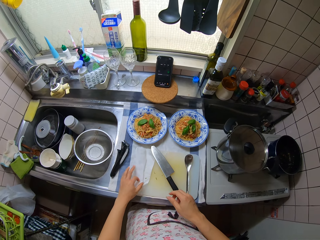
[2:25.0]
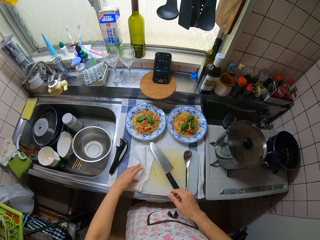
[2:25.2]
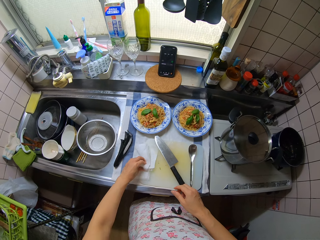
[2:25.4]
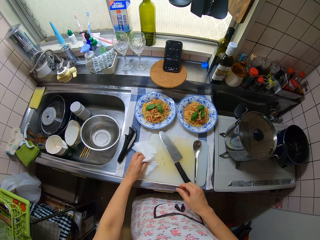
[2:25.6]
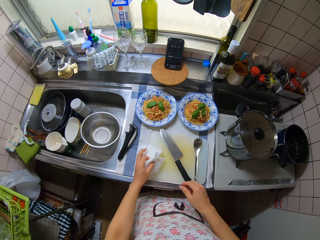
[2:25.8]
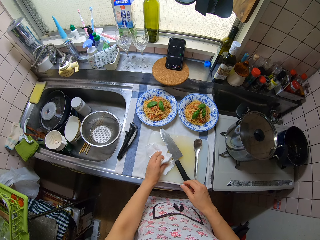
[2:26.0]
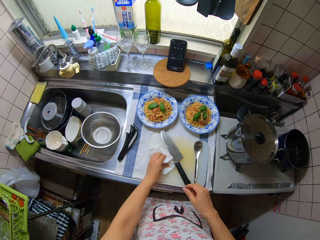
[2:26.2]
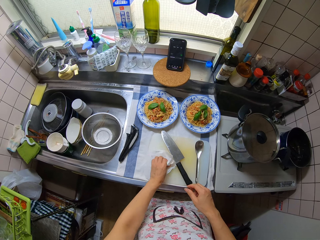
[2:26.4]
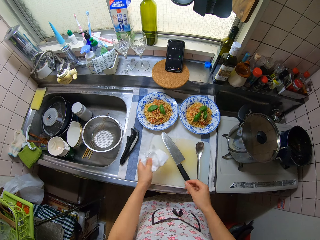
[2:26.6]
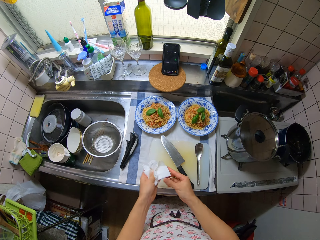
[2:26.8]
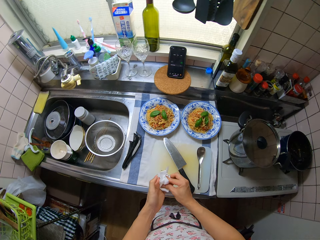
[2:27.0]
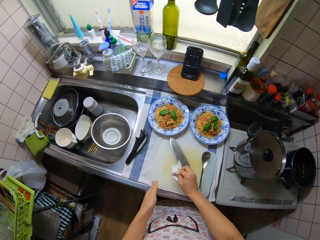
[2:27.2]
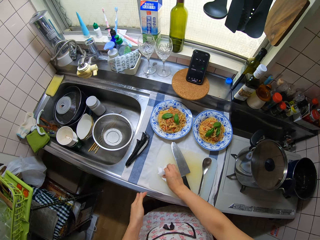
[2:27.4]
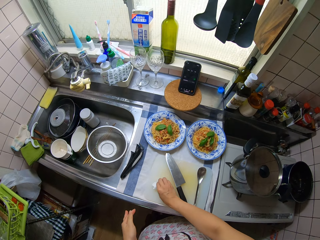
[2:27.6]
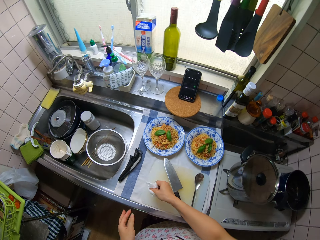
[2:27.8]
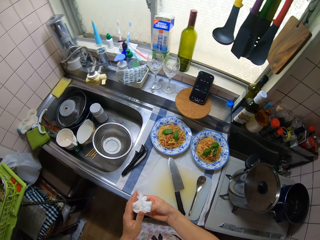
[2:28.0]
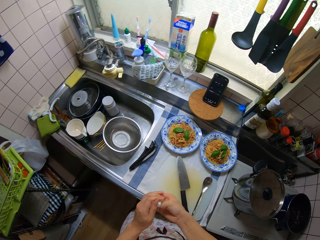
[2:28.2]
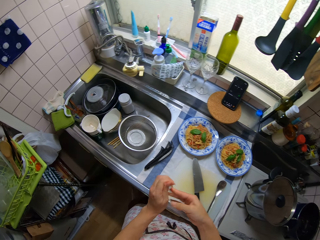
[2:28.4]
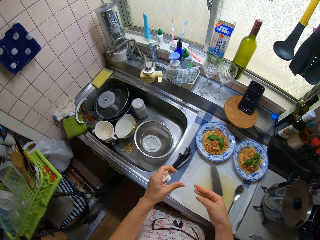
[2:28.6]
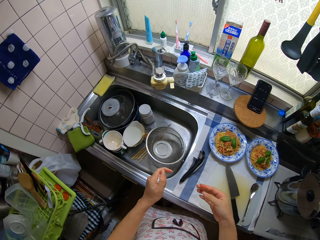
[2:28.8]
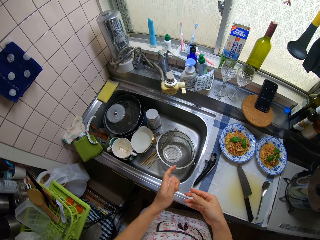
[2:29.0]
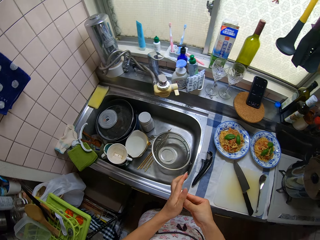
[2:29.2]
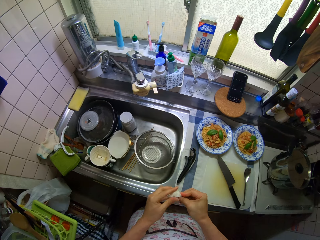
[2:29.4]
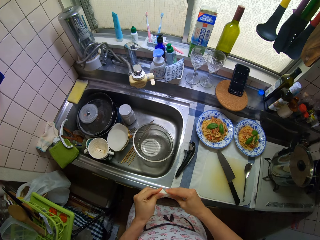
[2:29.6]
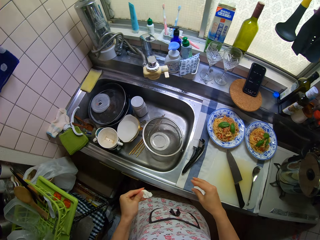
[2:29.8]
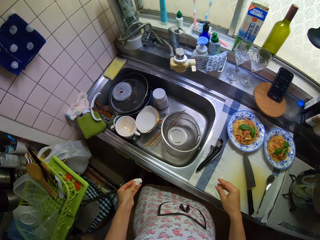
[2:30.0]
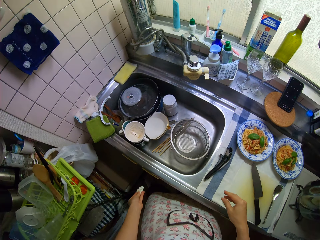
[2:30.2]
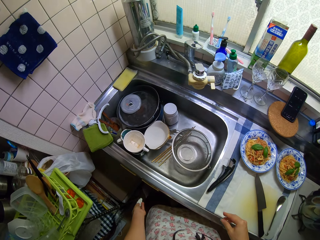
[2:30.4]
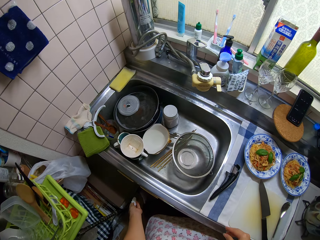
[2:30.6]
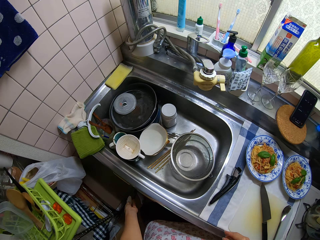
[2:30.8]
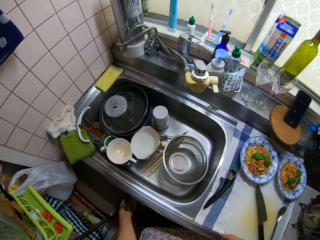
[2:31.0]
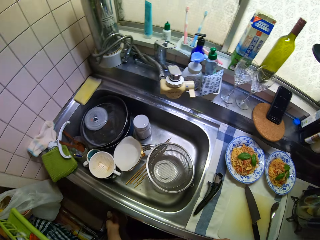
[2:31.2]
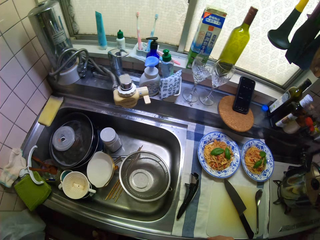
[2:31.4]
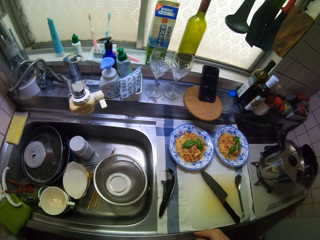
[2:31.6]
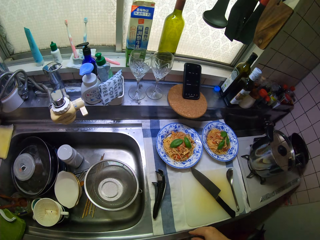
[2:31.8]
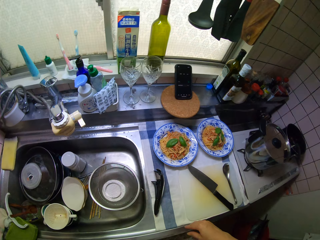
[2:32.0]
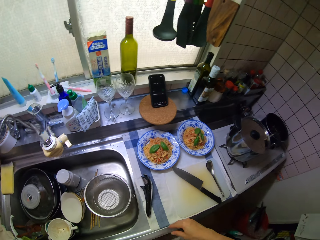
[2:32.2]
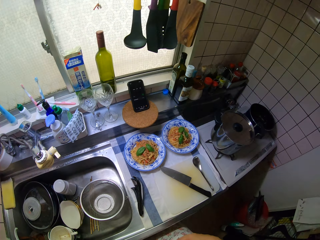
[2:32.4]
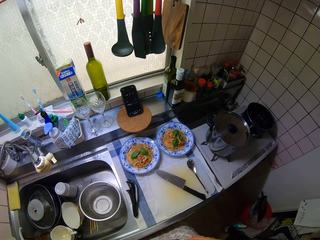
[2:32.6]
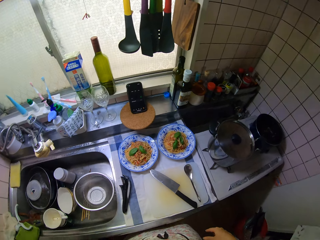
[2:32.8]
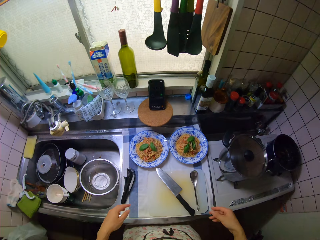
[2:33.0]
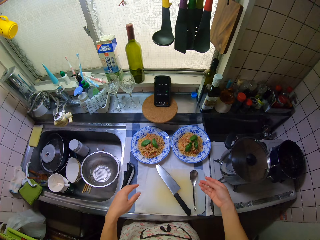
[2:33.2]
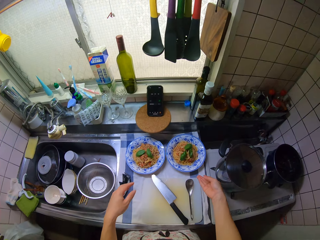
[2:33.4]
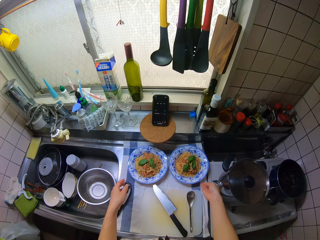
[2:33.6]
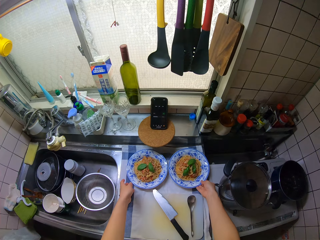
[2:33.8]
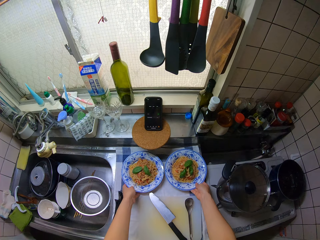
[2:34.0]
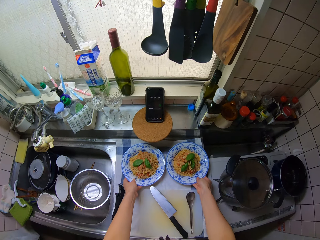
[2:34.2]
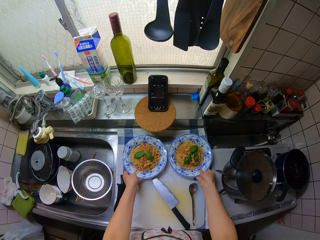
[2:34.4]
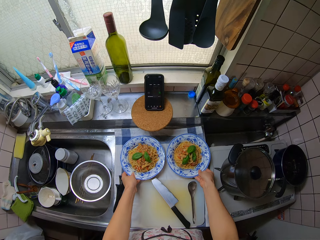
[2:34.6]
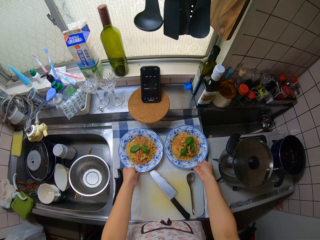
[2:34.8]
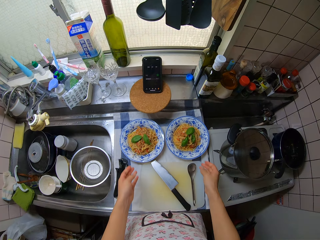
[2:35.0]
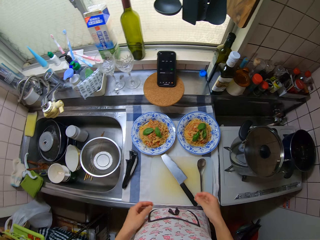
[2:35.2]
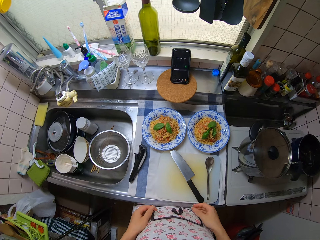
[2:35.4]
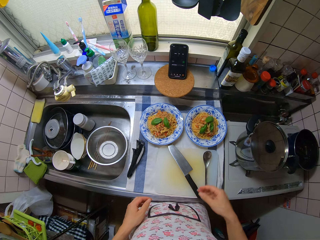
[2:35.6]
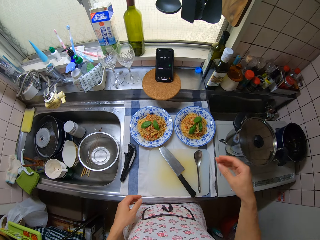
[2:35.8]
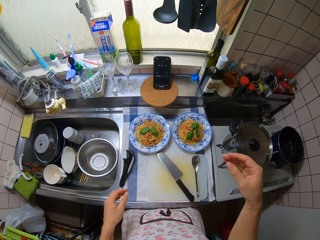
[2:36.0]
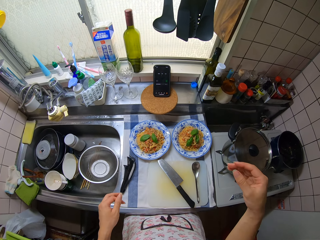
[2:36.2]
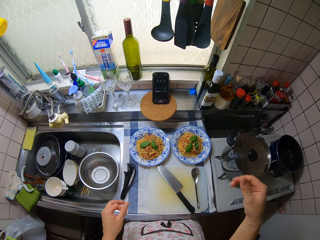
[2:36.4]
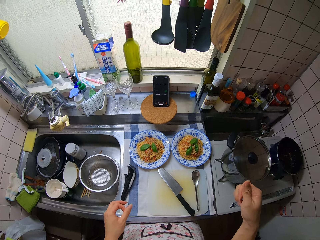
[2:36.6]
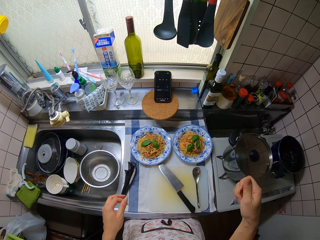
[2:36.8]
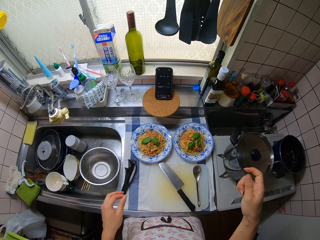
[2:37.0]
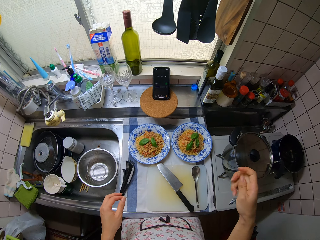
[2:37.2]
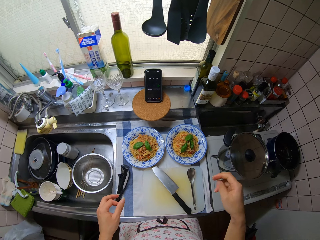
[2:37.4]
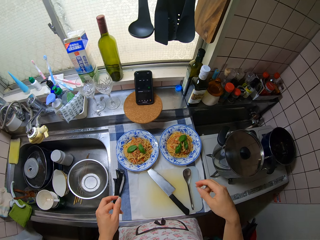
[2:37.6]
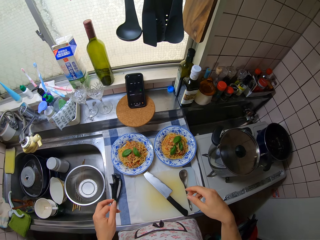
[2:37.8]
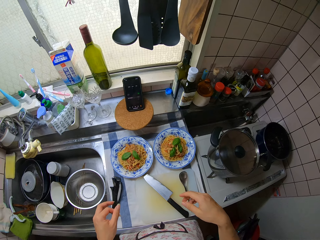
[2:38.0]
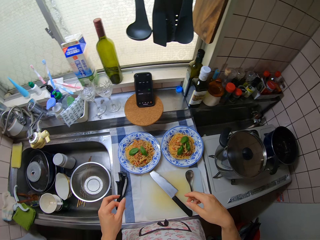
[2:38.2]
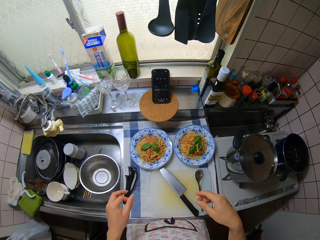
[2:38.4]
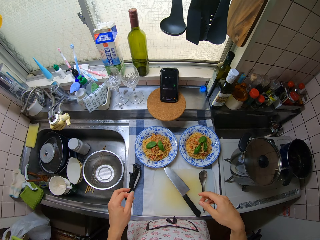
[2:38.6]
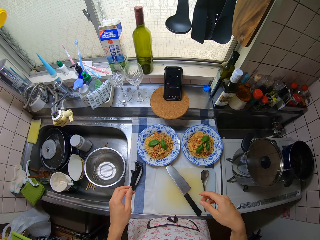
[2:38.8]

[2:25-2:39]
The camera wearer takes the tissue paper from the table. They fold the paper. They pick the petioles on the cutting board with the tissue paper. They pick the mint leaf pieces with the paper. They squeeze the tissue paper. They pick the mint leaf pieces with the paper again. They trash the tissue paper aside. They adjust the two plates of spaghetti on the table. They move their hands.

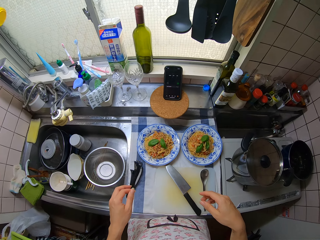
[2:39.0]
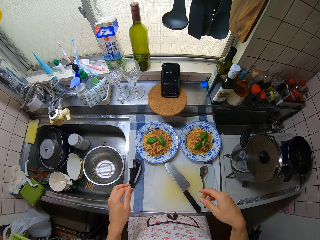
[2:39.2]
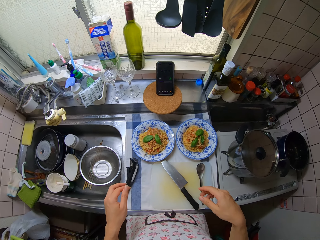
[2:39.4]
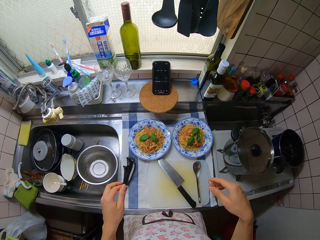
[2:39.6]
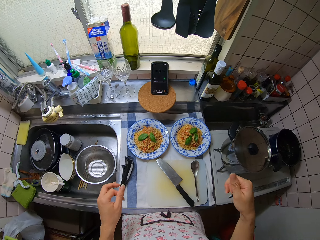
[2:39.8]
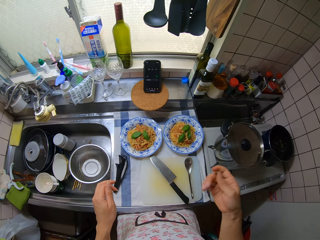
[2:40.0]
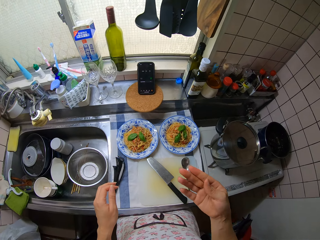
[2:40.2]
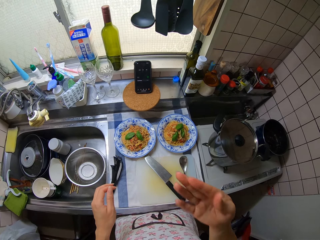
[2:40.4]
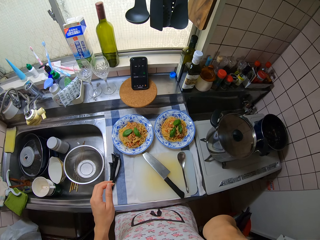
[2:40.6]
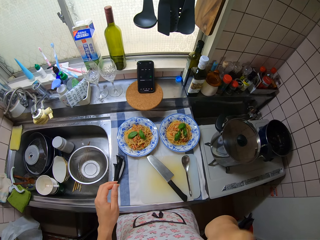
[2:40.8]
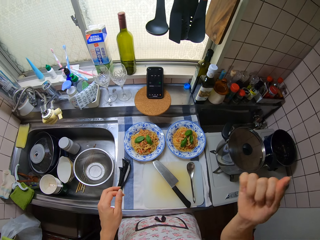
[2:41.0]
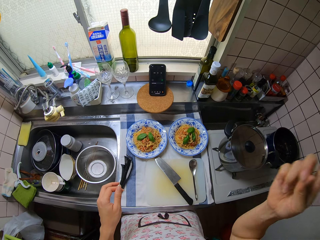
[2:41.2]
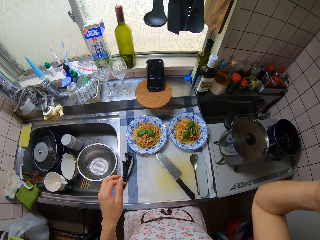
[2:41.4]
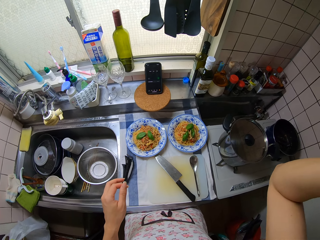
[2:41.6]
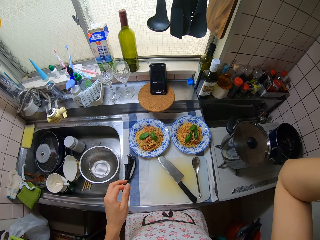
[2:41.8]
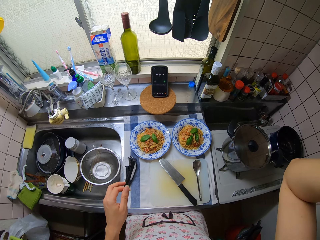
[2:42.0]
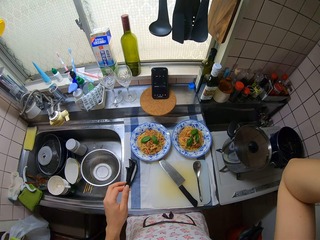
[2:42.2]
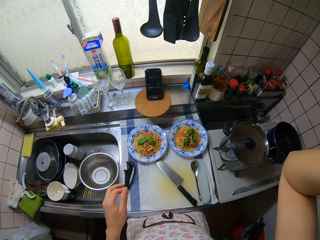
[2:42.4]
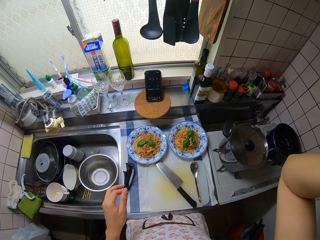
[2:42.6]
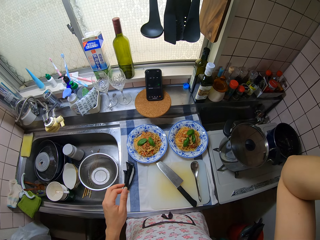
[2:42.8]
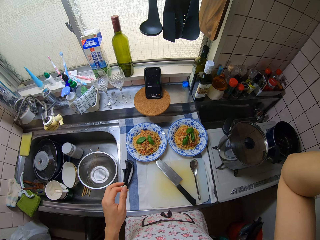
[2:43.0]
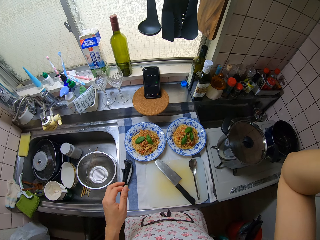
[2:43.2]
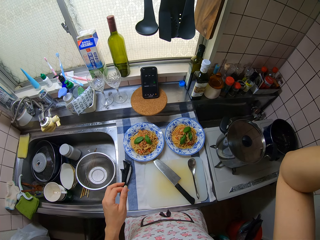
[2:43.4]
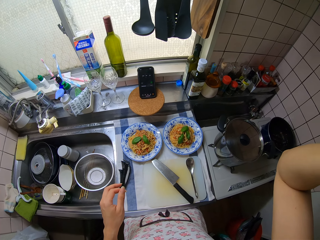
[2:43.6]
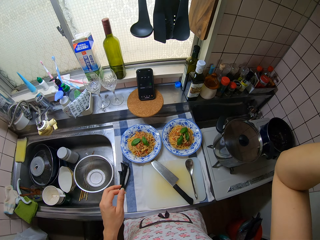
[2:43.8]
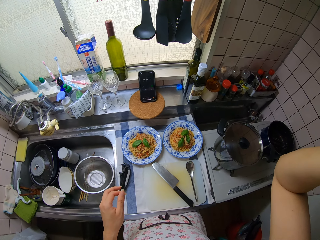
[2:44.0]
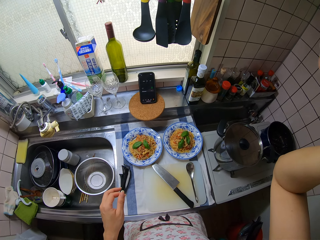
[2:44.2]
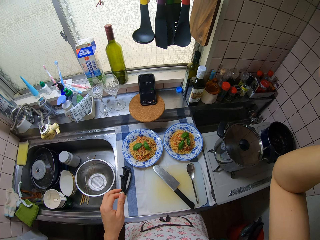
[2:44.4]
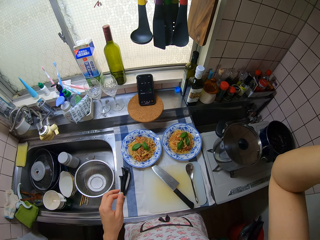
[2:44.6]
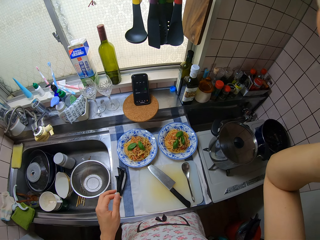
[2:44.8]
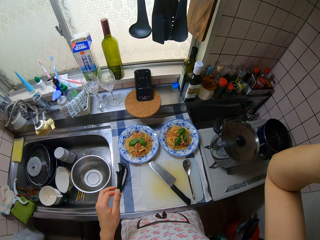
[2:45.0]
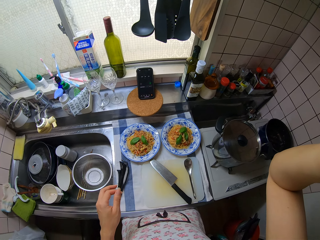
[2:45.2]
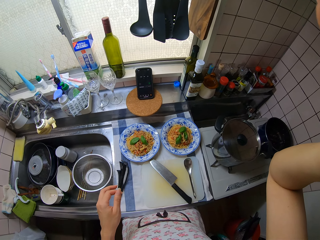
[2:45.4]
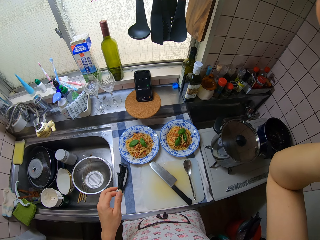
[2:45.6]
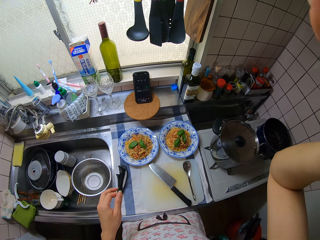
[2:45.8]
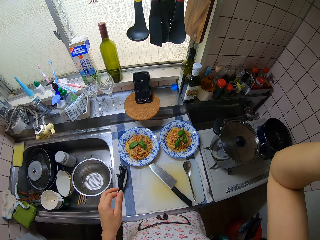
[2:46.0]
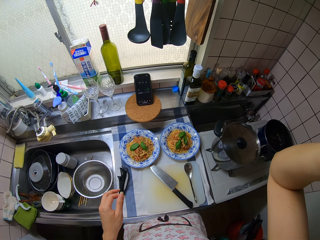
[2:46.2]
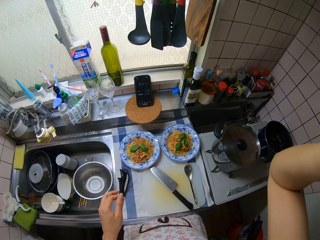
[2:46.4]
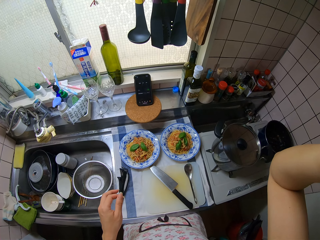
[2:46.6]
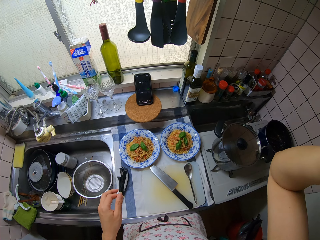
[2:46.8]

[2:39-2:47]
The camera wearer moves her hands. She smells her hand. She moves her hands again. She touches the camera on her head. She moves her hands again.
